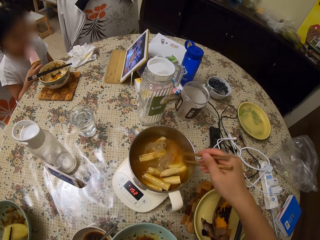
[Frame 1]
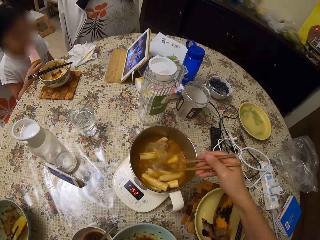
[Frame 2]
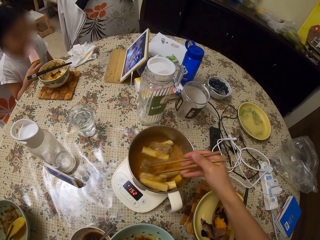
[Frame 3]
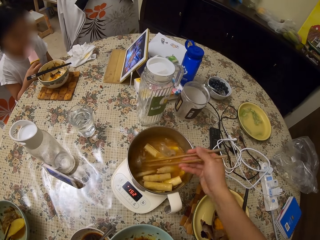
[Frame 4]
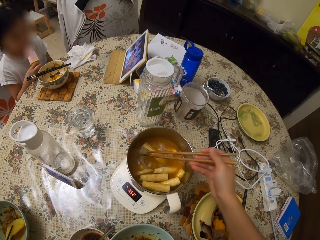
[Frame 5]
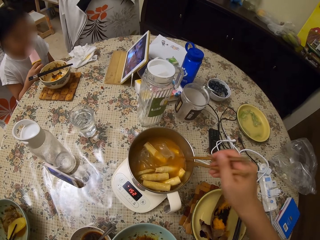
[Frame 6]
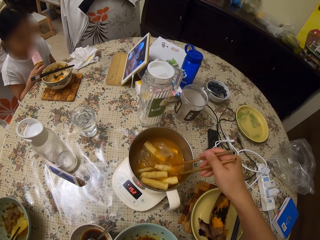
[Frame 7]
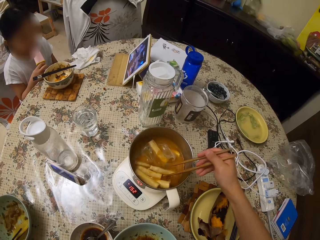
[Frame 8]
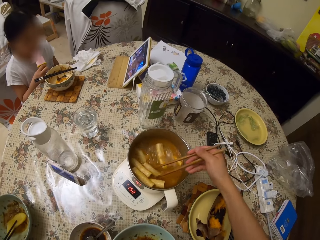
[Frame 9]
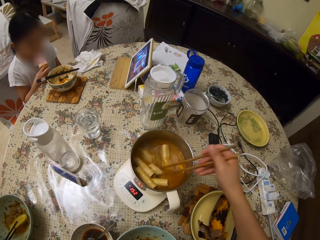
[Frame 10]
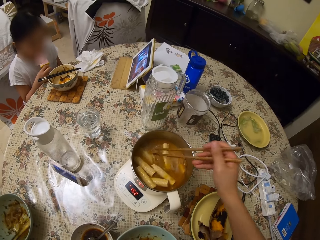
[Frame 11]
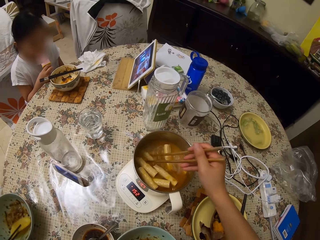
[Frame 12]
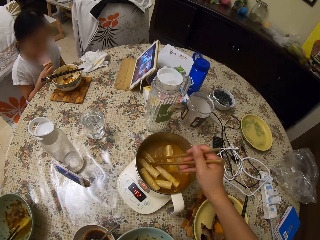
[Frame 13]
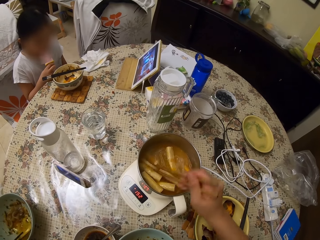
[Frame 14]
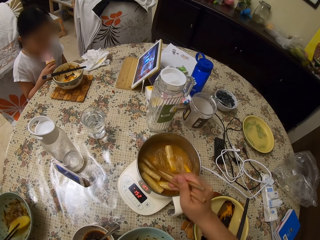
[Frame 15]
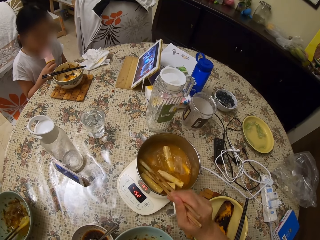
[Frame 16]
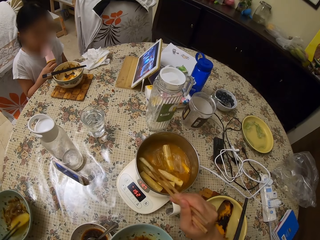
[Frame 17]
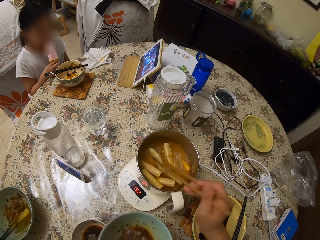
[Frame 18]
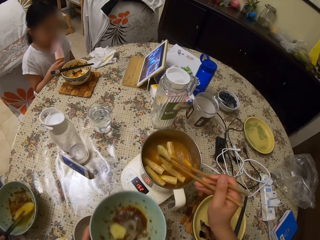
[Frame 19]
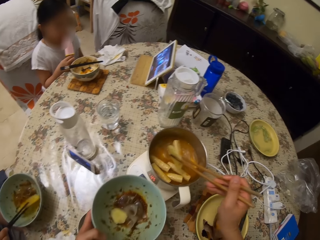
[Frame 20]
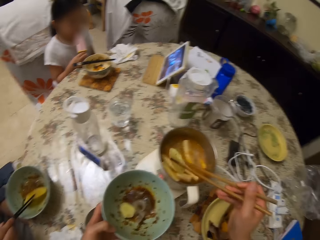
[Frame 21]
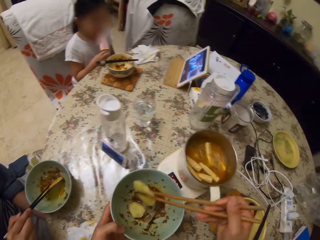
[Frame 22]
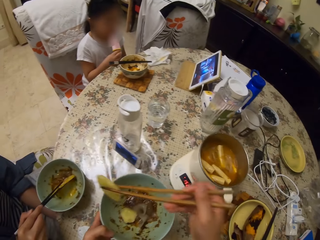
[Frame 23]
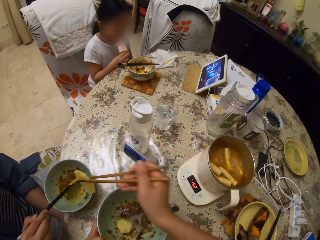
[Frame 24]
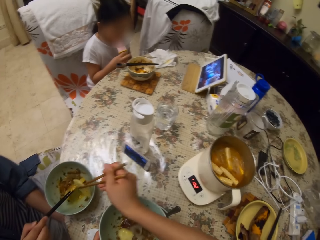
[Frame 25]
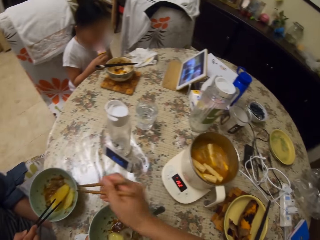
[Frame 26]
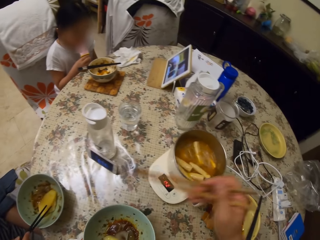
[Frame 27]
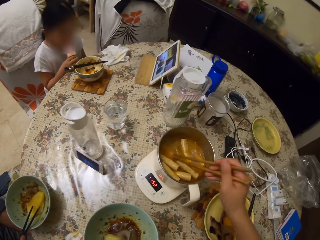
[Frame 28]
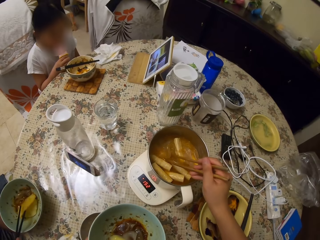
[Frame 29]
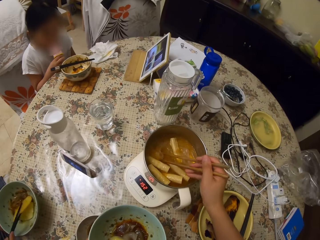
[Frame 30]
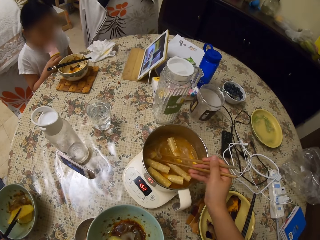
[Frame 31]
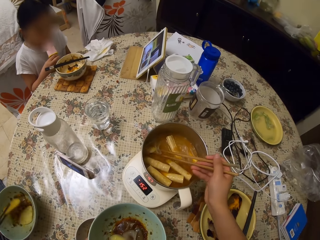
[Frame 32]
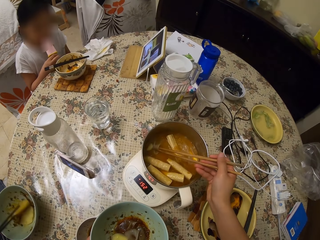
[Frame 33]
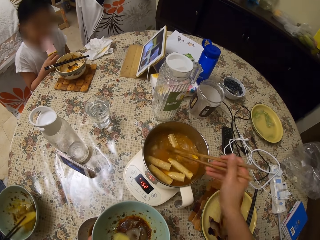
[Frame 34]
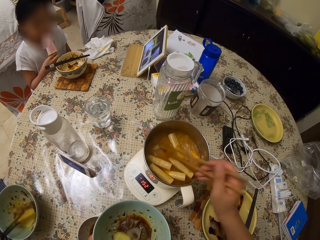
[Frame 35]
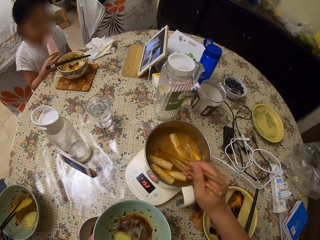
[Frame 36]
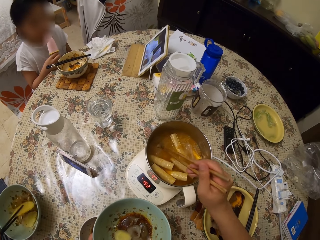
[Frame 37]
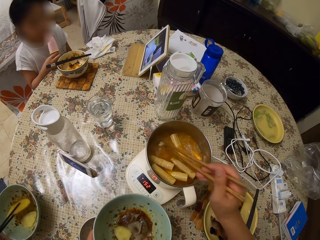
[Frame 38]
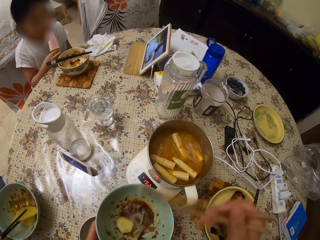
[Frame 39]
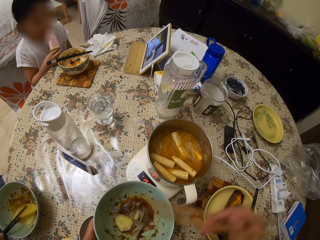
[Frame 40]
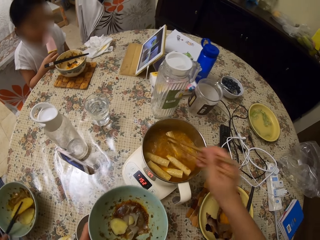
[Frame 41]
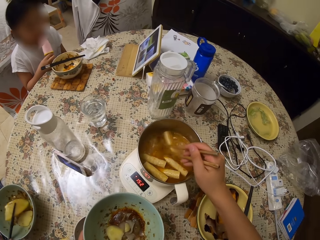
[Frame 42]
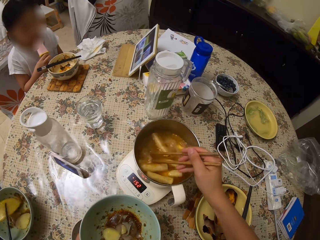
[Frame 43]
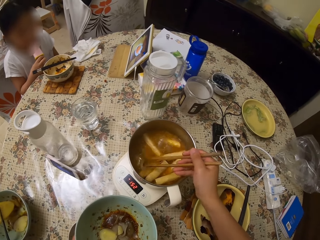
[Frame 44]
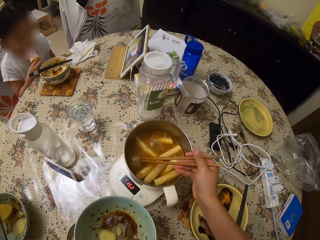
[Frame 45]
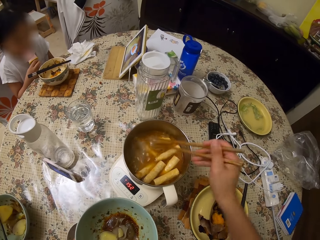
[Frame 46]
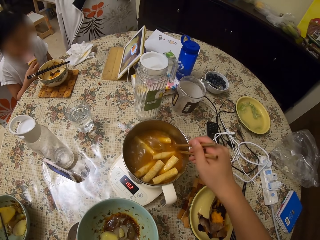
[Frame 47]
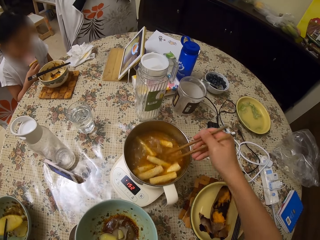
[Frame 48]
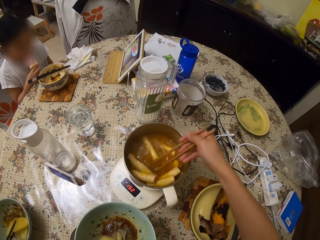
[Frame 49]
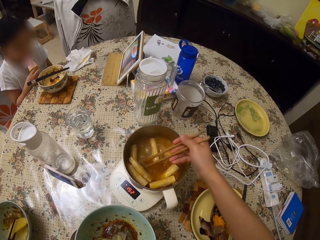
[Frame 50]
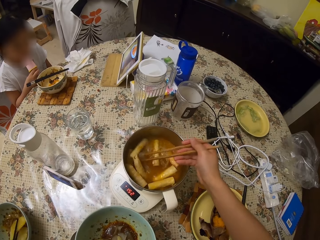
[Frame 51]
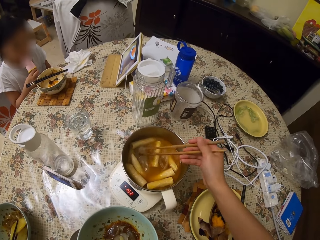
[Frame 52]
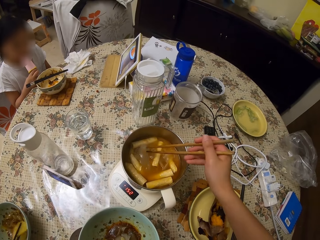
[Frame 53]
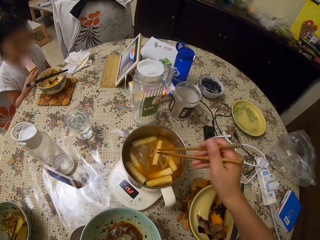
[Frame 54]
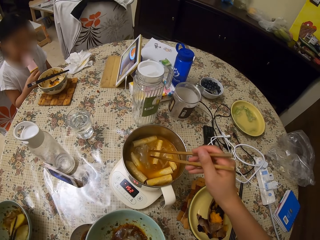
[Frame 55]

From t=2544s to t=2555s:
A person licks the ice pop. The camera wearer serves food in the person's plate with chopsticks. She stirs food in the pot with the chopsticks. She serves food in her plate with the chopsticks. She stirs the food in the pot with the chopsticks.

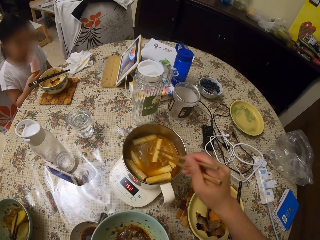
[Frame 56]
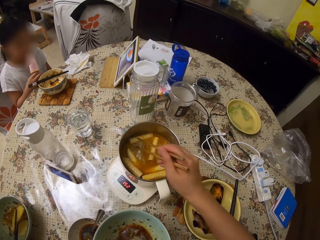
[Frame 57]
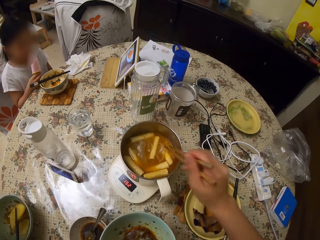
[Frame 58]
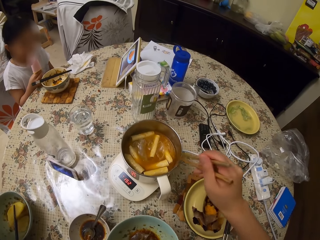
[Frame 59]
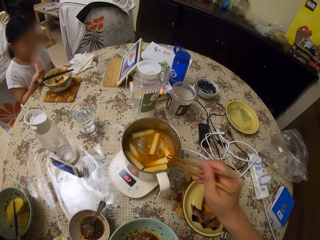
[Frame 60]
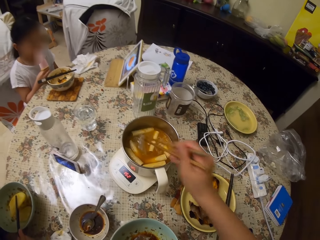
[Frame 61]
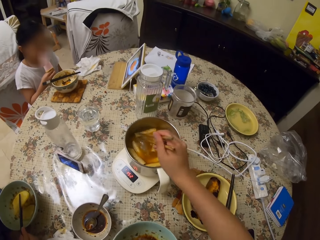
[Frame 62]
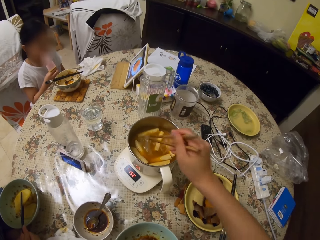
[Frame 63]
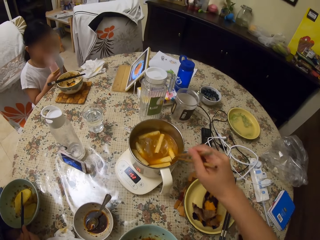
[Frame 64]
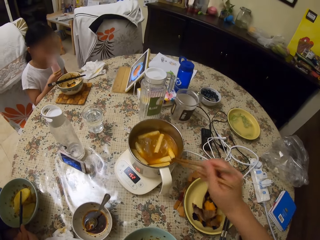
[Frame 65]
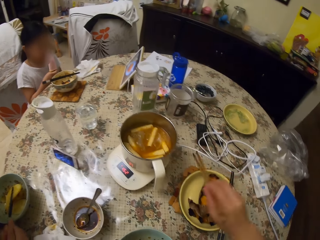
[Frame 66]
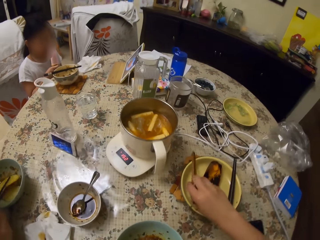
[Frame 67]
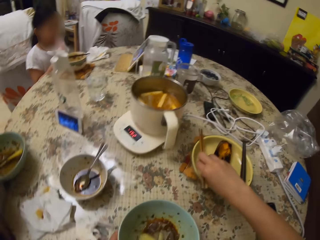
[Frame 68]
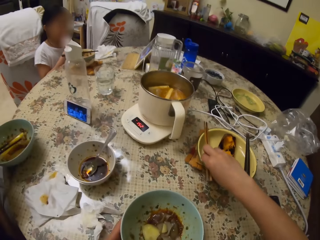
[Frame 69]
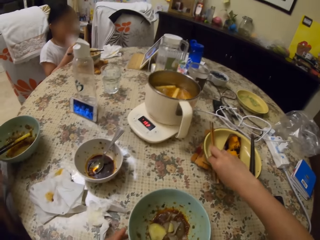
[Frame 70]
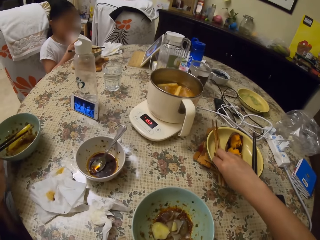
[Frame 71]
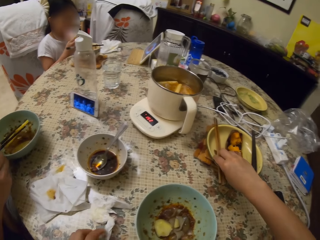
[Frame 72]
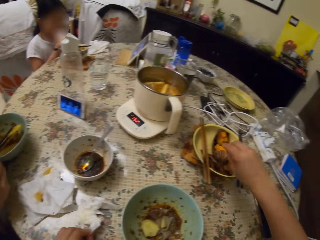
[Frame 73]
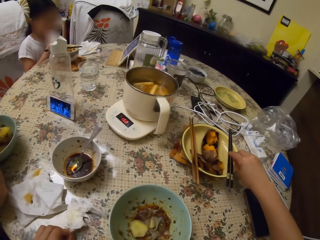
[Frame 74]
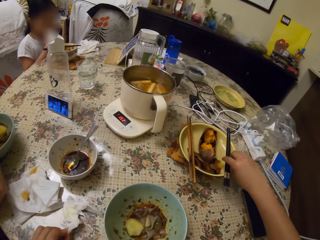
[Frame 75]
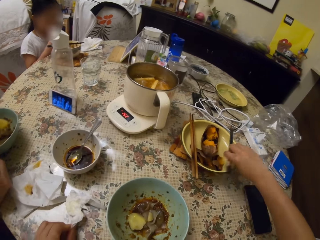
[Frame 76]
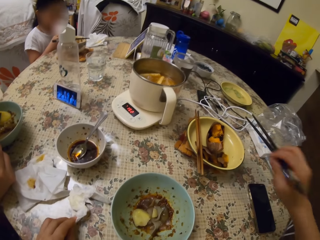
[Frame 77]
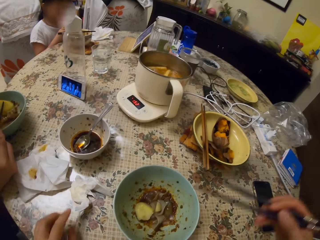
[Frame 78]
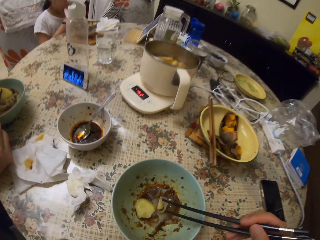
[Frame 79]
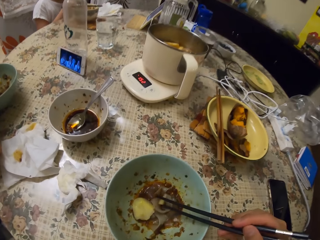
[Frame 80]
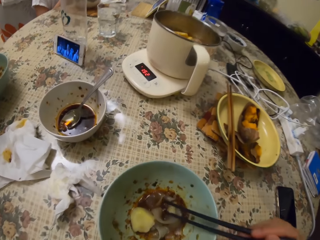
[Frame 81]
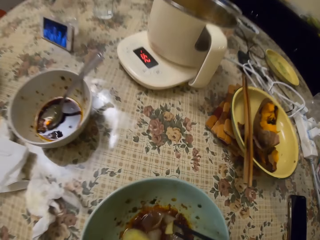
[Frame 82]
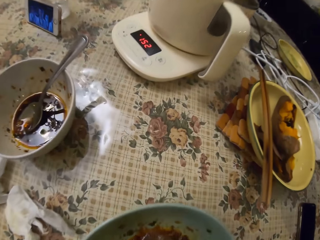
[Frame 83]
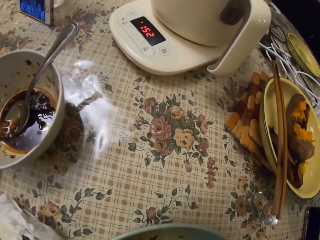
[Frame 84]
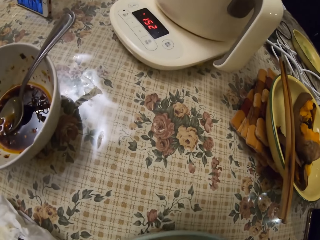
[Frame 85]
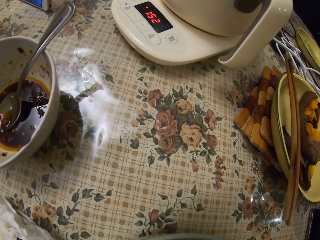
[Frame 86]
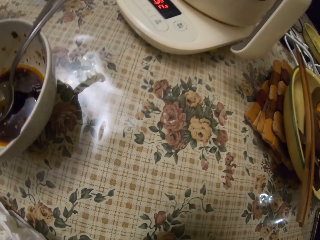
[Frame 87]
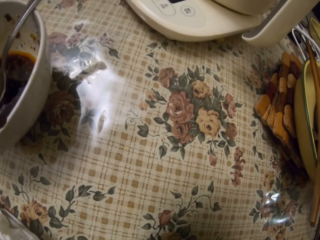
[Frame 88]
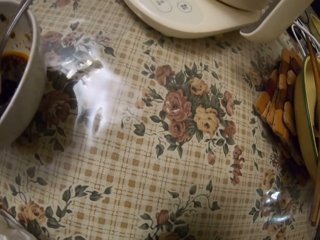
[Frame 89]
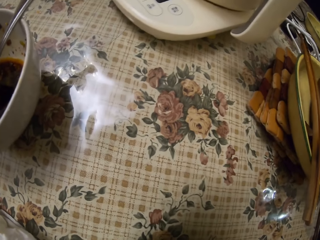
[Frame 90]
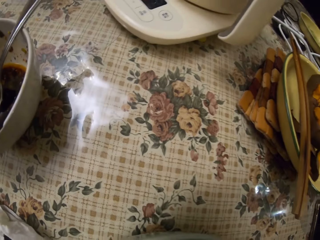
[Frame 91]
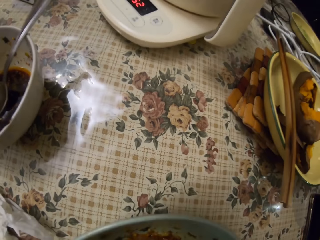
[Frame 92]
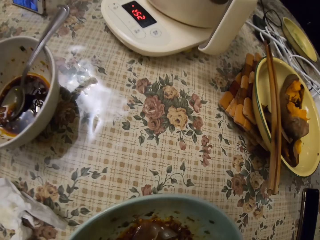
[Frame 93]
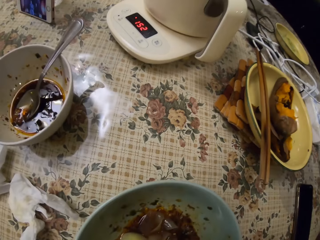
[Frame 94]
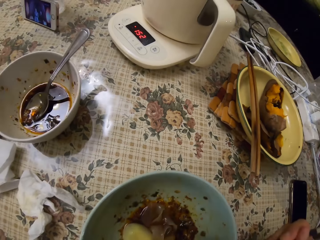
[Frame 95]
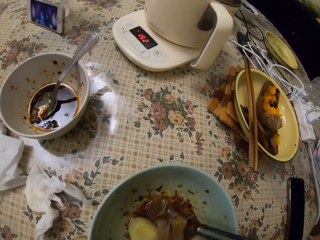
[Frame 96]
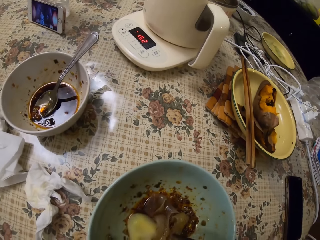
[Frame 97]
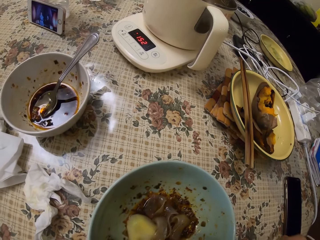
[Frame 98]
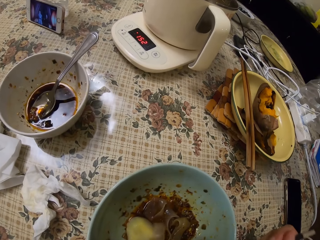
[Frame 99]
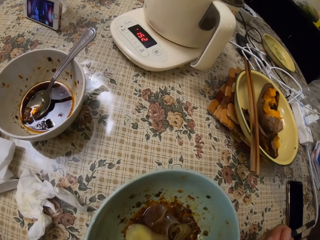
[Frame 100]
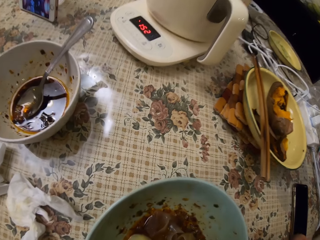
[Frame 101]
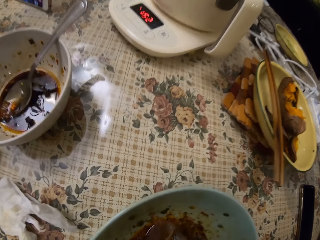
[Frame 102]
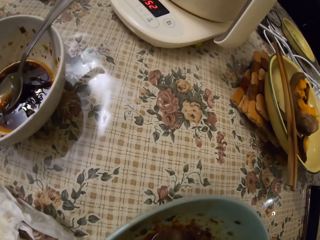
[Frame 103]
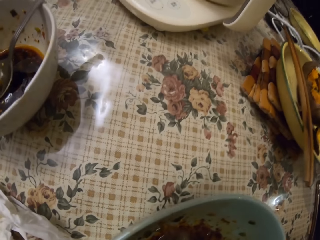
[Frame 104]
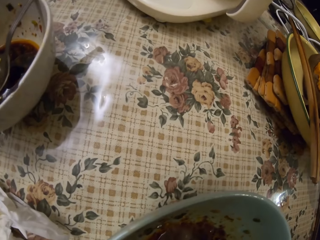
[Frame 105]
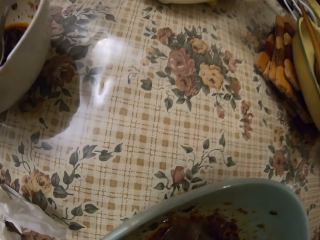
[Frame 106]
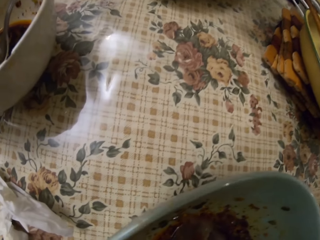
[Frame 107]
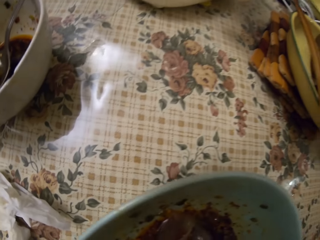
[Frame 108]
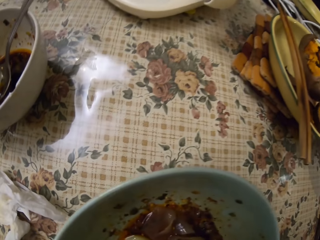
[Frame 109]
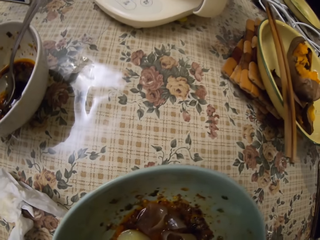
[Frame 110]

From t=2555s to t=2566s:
The camera wearer shakes the chopsticks on the pot. She drops the chopsticks on the plate on the table. A man eats food in her plate with chopsticks. The camera wearer takes her eating chopsticks from the plate. She eats the food in her plate with the chopsticks.
